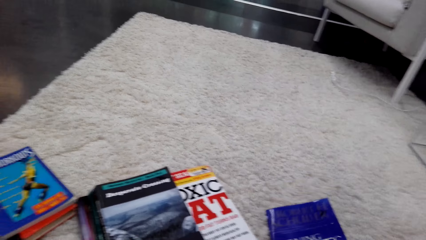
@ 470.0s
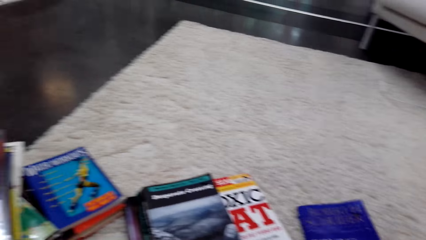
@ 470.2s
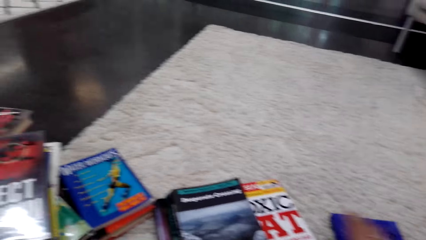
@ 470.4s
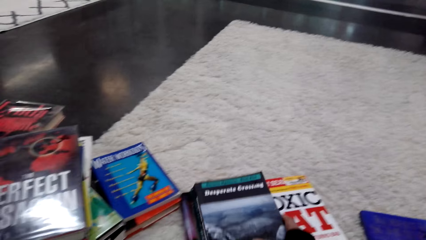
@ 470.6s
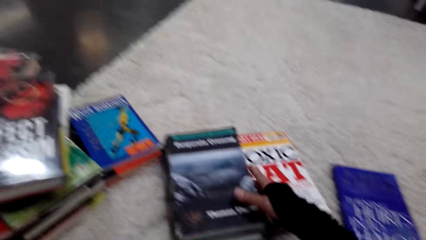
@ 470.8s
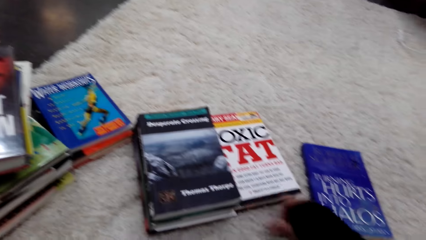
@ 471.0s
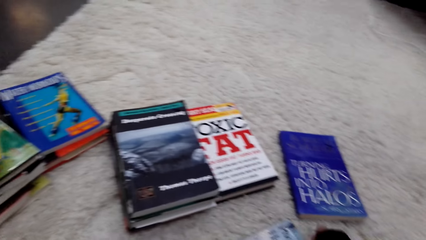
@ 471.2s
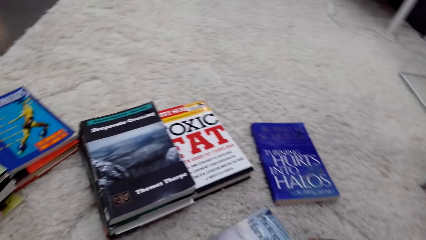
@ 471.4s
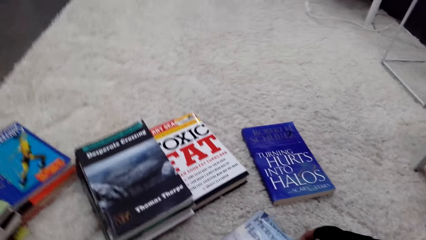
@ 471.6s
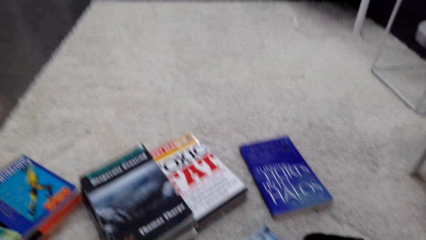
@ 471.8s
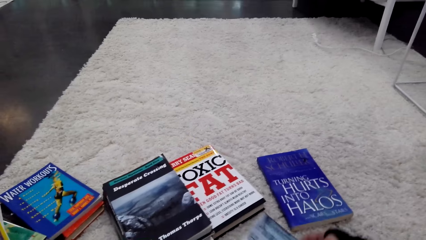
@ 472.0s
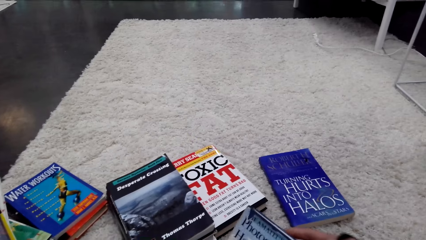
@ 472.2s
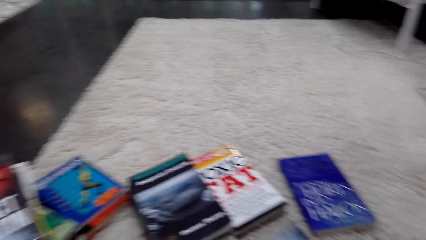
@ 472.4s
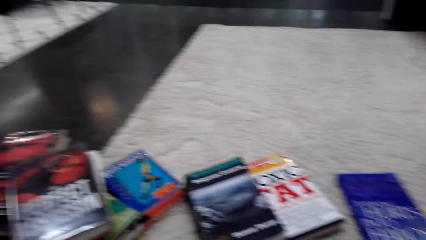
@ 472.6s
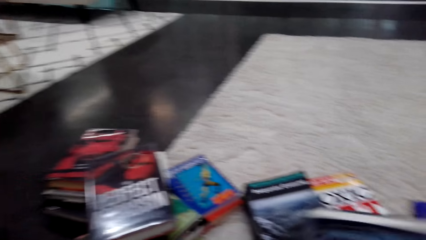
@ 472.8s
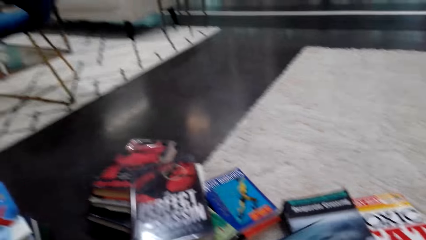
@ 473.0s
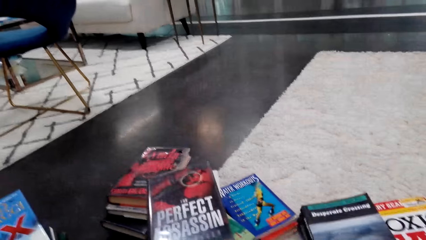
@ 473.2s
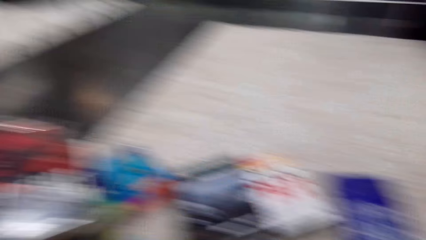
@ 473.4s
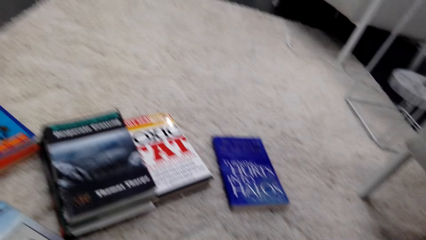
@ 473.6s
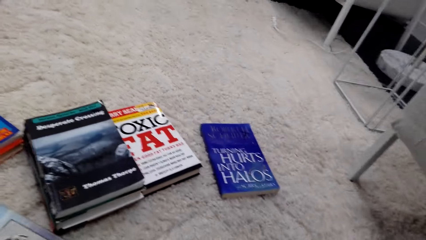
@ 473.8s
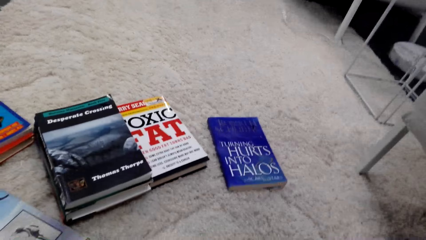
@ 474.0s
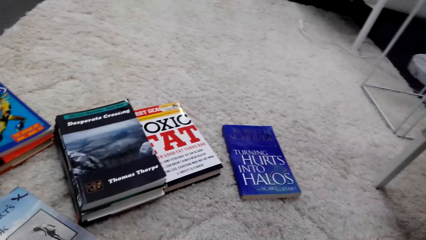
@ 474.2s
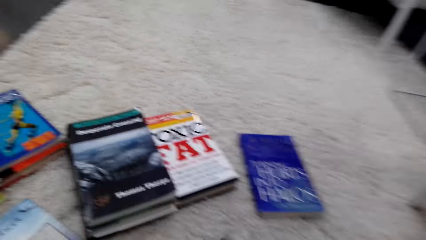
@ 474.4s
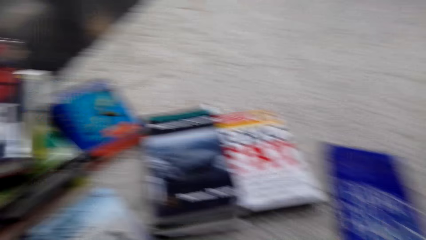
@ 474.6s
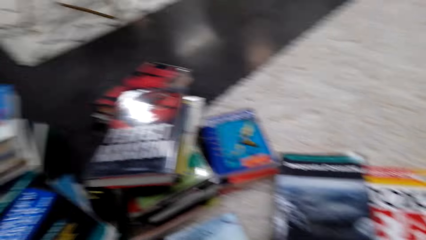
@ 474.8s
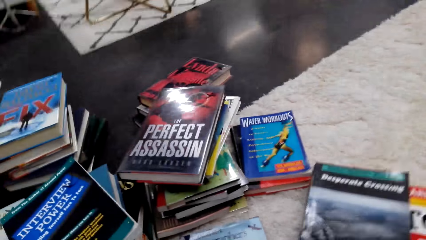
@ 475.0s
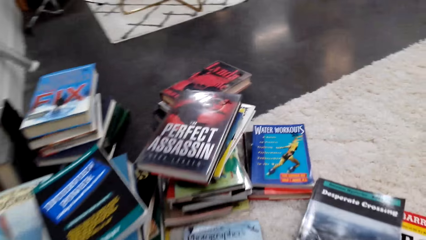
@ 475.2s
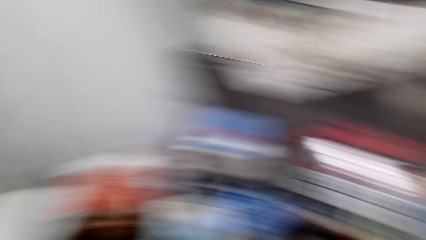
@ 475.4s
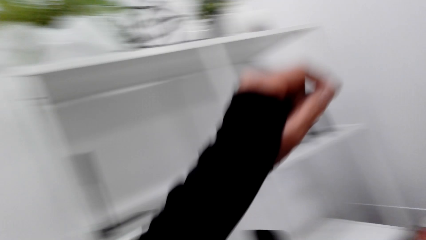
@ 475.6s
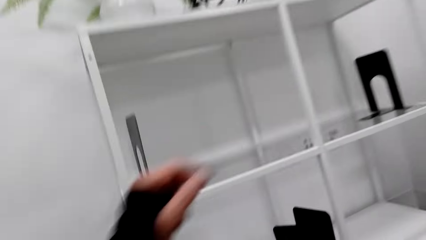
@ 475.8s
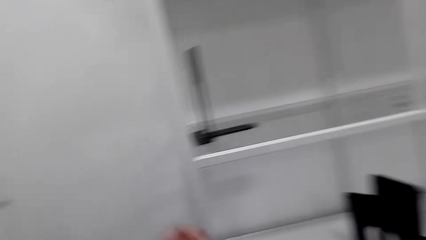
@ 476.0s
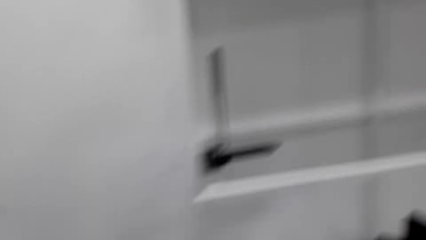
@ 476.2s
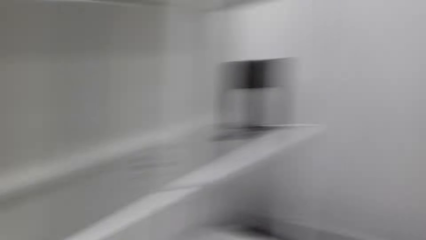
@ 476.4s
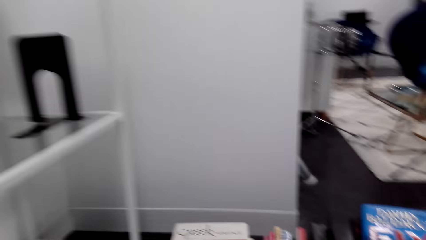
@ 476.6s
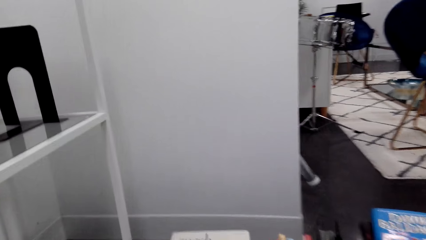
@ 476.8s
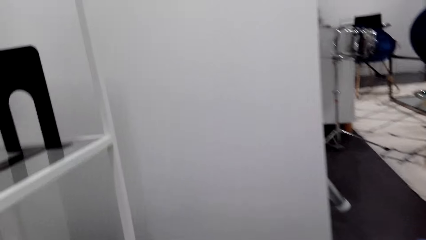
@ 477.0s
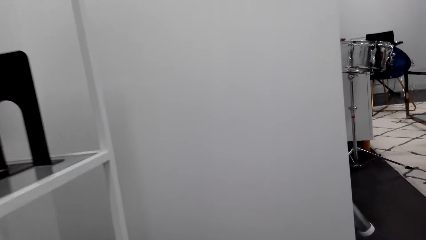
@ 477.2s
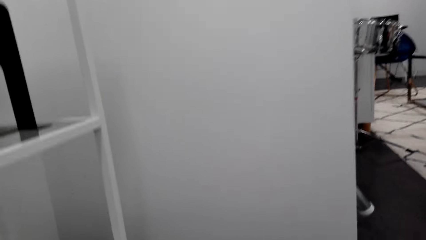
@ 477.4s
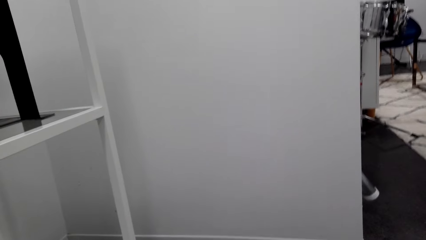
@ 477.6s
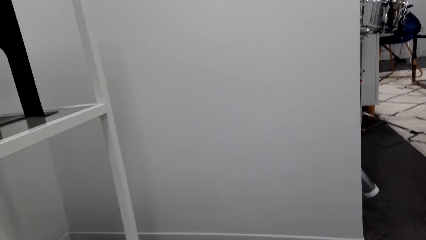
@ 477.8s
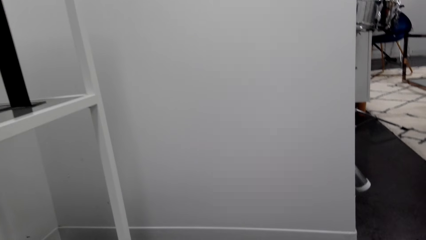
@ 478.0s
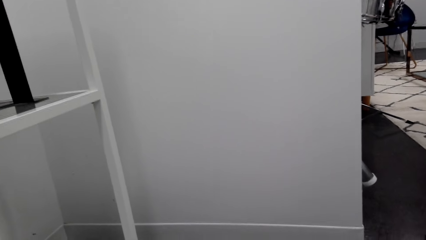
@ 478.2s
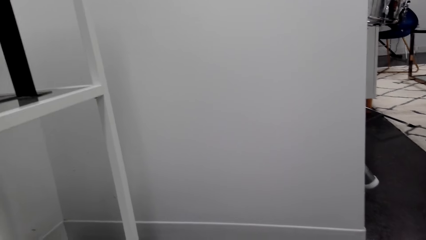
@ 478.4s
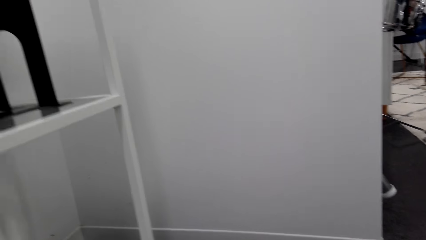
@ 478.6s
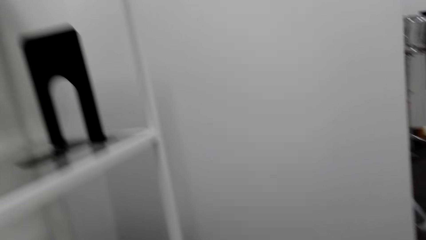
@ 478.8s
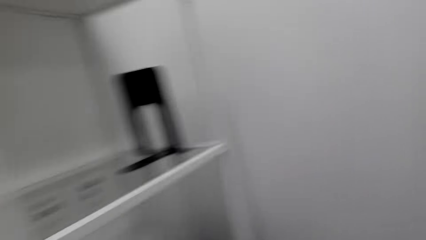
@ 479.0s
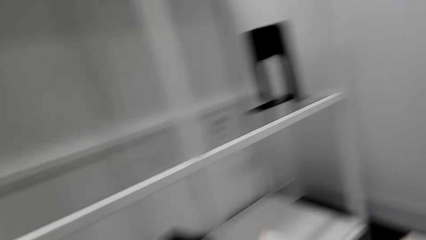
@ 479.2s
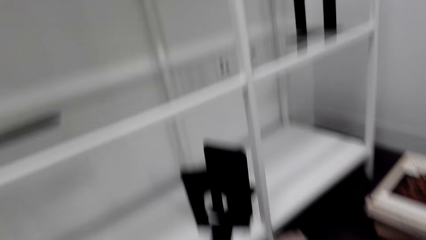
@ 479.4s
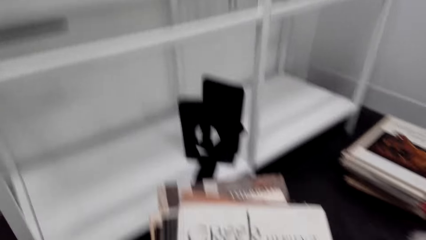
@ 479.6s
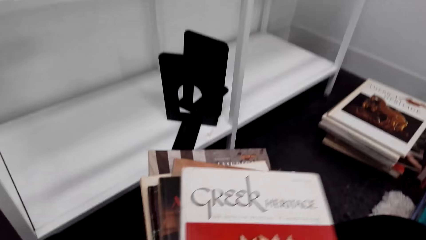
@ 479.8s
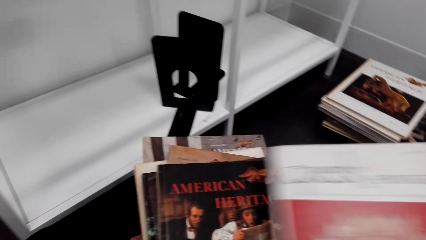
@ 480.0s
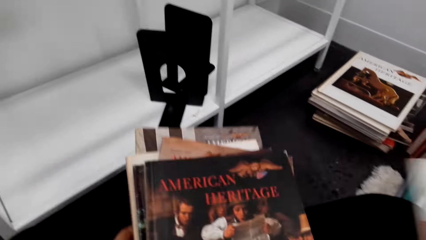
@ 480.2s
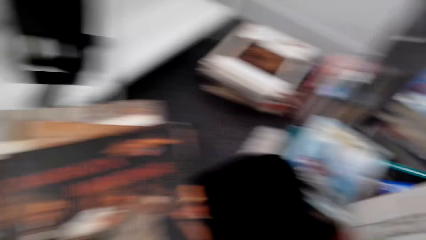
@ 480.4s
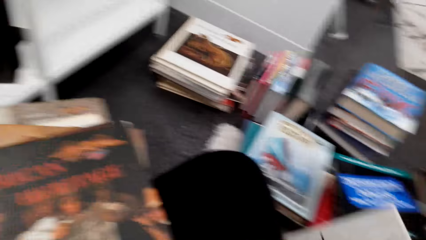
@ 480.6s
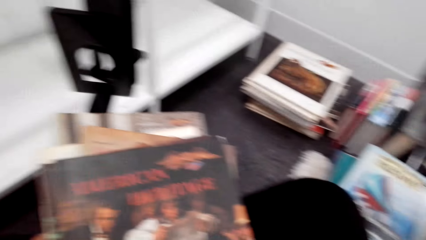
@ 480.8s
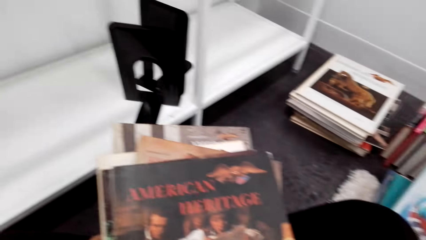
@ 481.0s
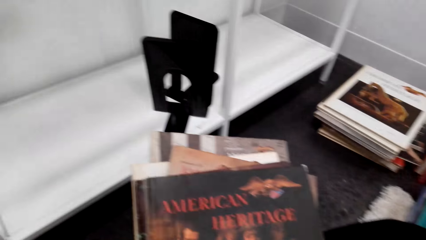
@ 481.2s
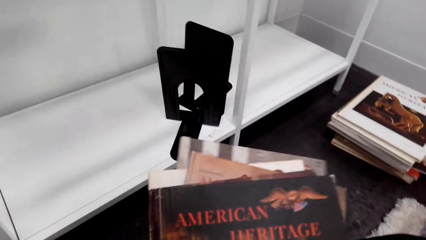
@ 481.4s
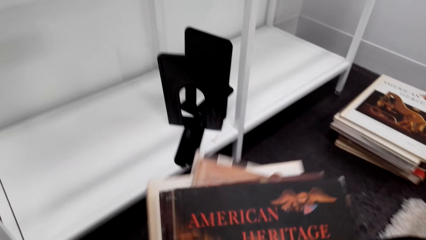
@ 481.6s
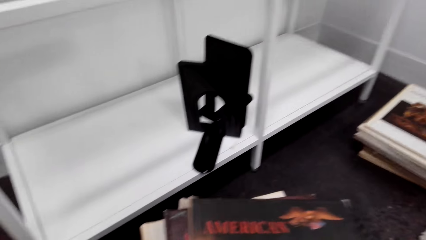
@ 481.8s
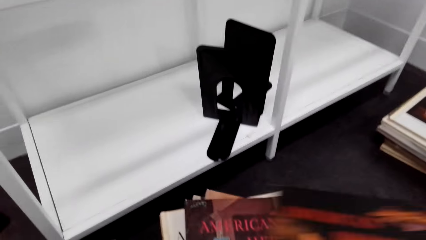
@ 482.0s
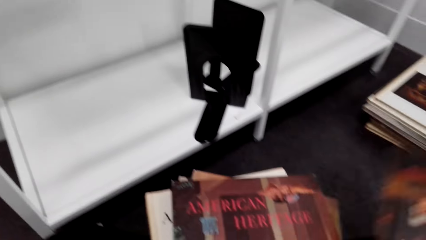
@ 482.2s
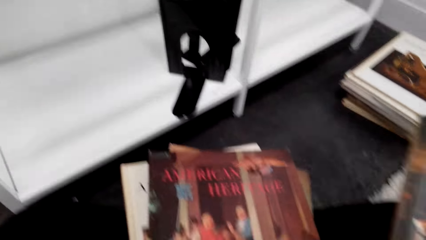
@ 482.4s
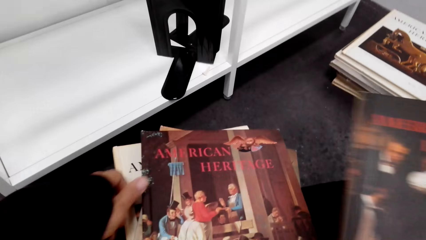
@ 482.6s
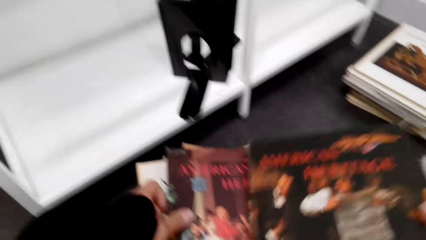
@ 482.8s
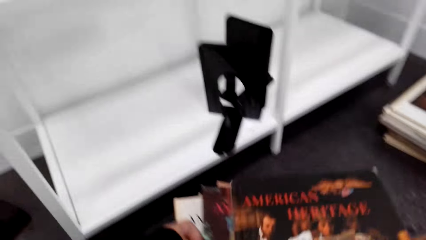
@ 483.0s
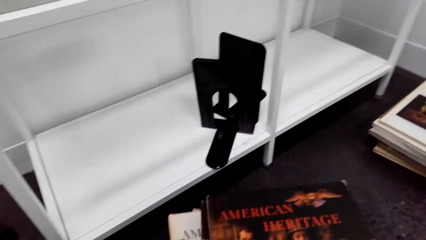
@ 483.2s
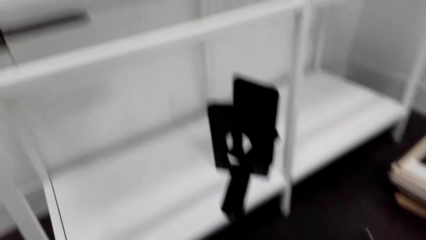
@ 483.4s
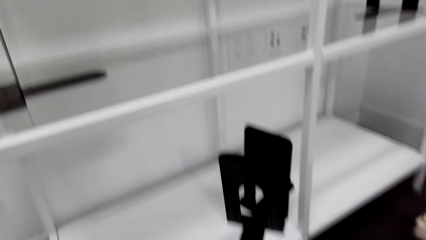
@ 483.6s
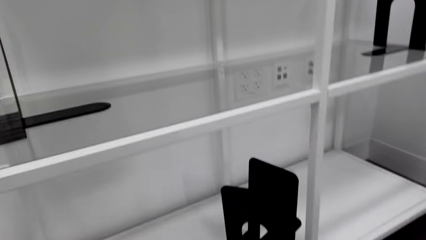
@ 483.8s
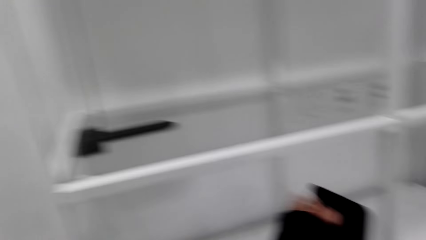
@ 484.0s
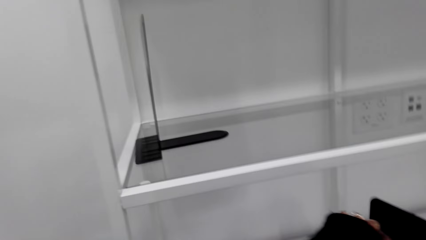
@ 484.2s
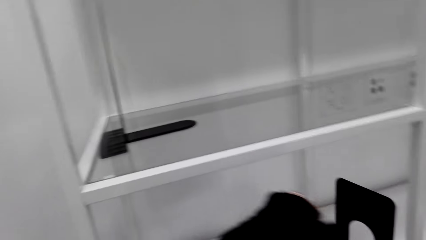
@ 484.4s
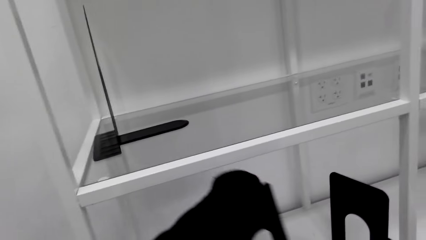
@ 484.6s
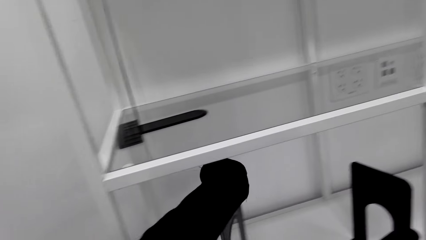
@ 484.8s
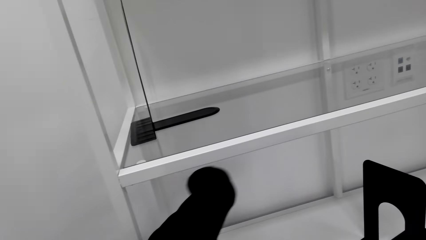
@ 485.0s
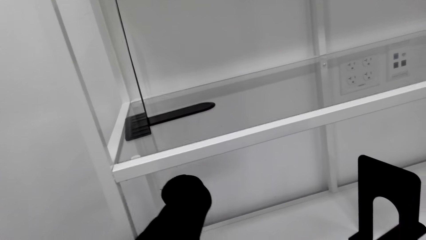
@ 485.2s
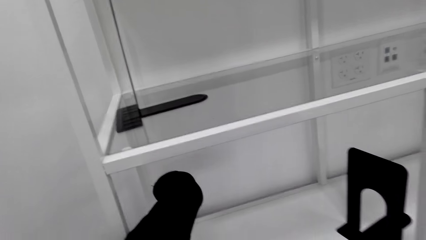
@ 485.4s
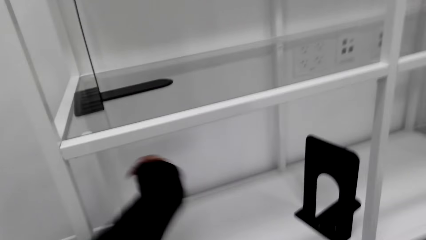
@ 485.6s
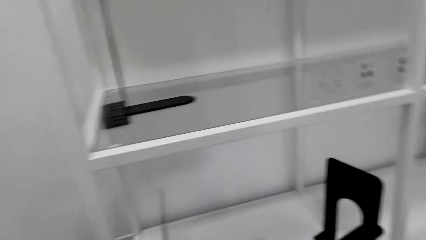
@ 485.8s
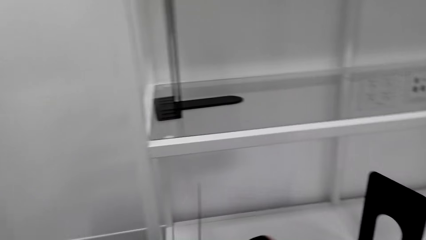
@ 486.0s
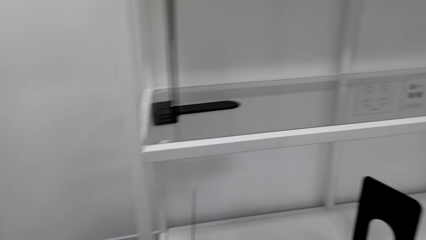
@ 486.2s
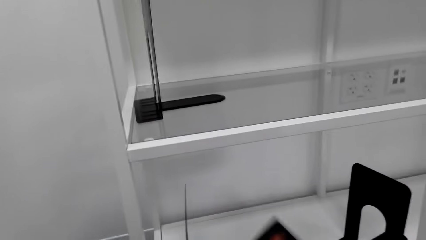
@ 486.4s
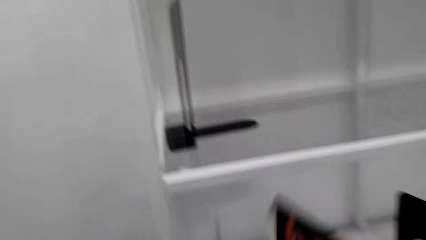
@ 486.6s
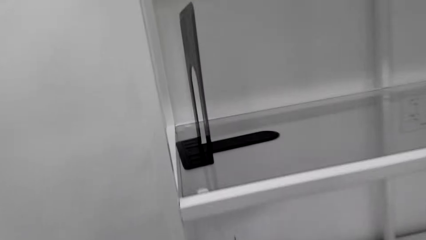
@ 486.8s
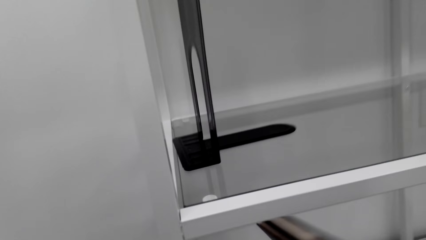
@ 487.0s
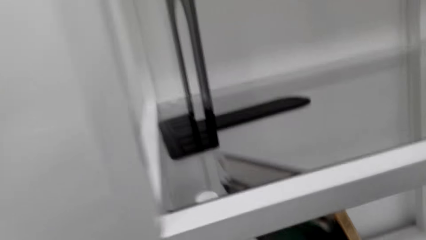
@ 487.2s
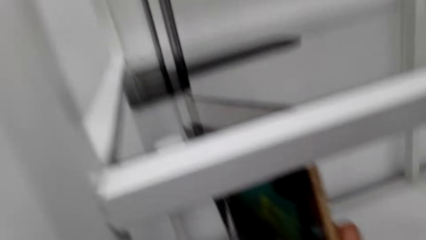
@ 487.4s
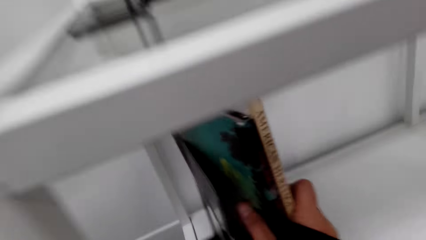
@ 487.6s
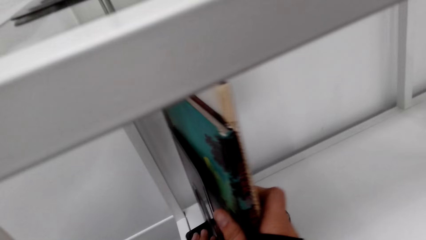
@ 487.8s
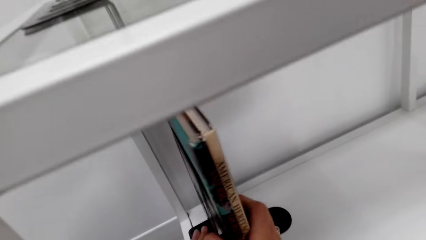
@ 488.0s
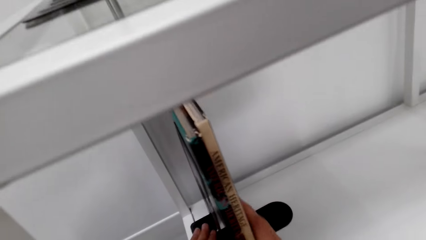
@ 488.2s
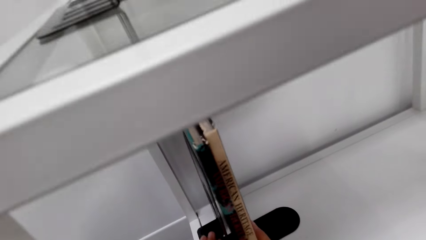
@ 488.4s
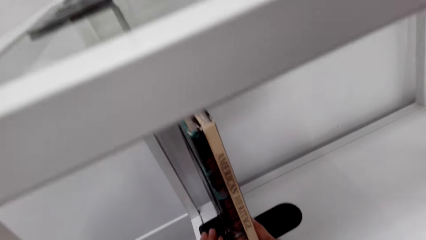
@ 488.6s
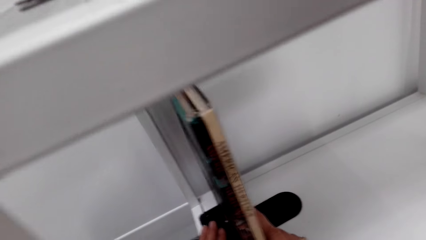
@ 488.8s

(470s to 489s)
The camera wearer puts the book on the floor. They move the books. They pick the book with the right hand. They move the books again. They move hand. They stare at the shelf. They talk to someone. They look around the house. They stare at the book. They move the book. They move hand. They move the book. They move the metal book stand or book divider on the shelf with the right hand. They place the book divider on the shelf. They move hand. They arrange the books on the shelf. They put the books on the shelf.
